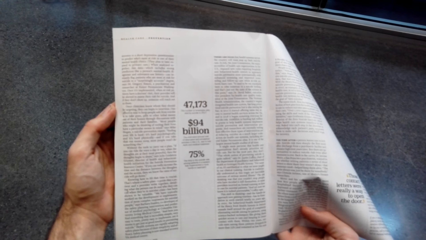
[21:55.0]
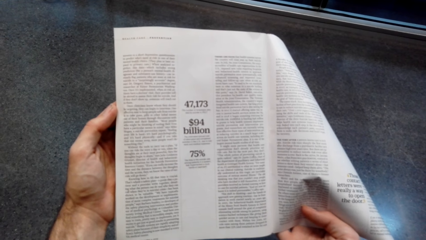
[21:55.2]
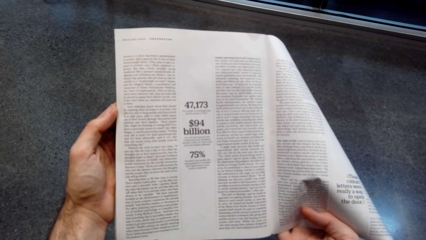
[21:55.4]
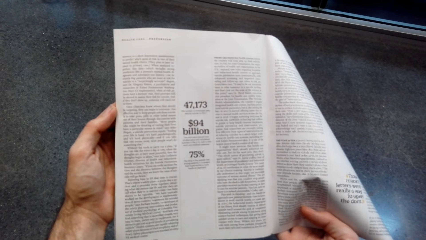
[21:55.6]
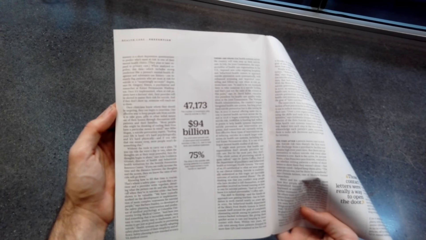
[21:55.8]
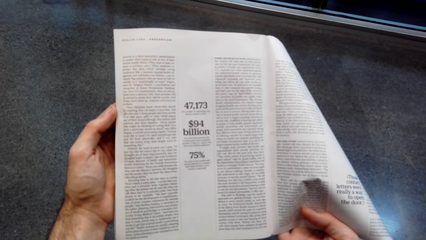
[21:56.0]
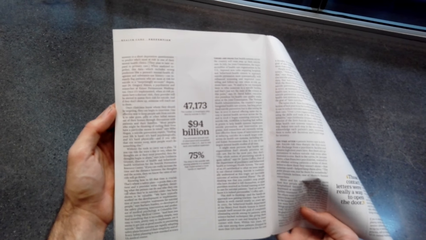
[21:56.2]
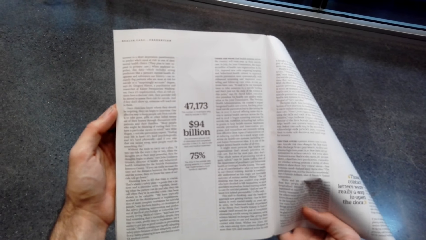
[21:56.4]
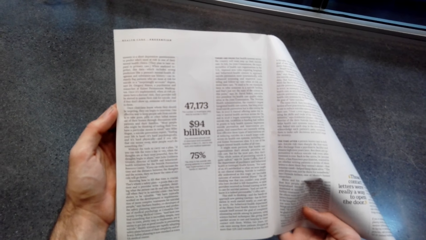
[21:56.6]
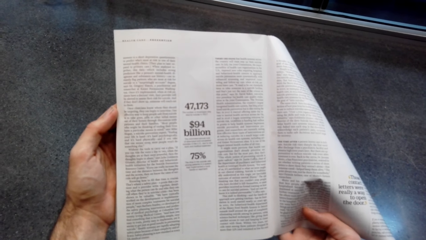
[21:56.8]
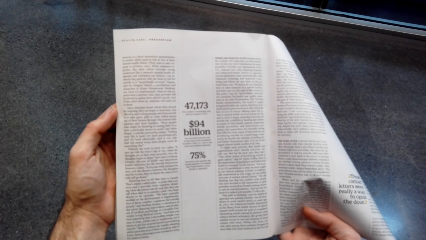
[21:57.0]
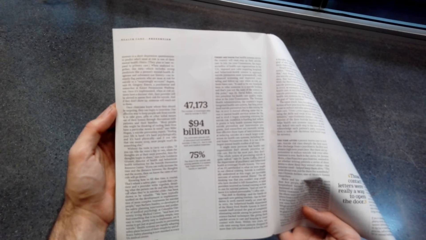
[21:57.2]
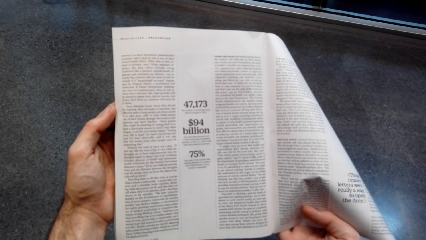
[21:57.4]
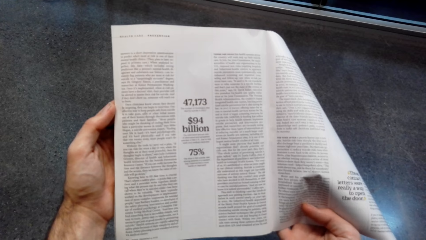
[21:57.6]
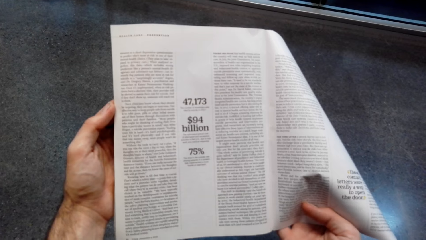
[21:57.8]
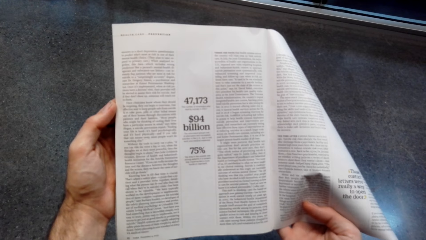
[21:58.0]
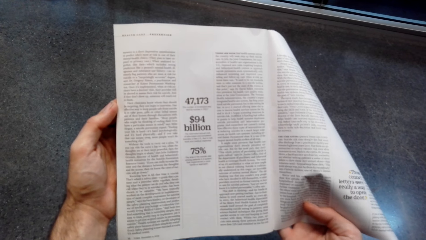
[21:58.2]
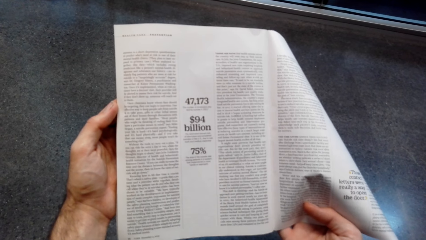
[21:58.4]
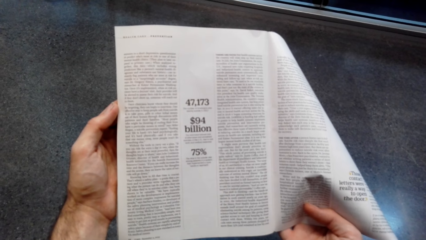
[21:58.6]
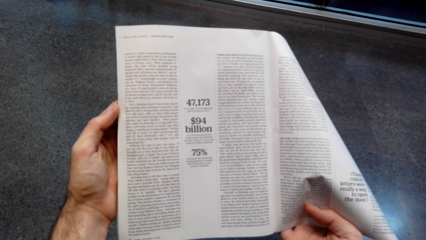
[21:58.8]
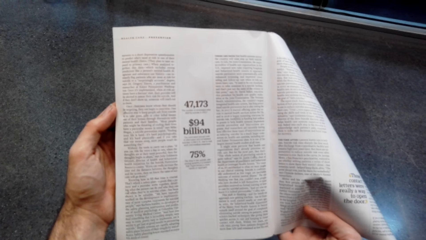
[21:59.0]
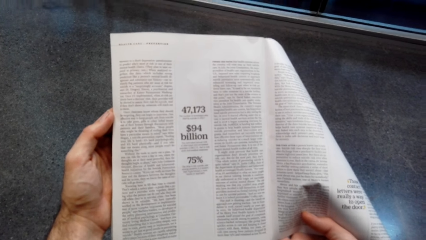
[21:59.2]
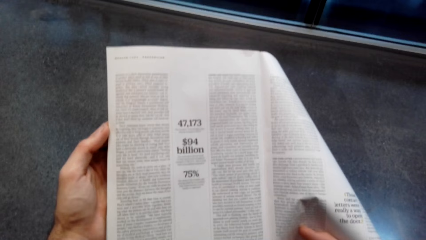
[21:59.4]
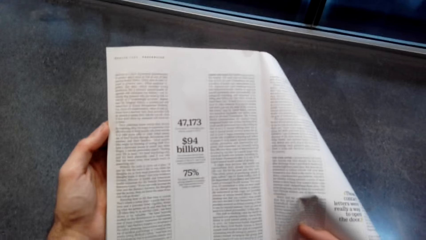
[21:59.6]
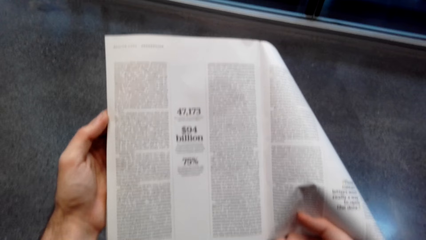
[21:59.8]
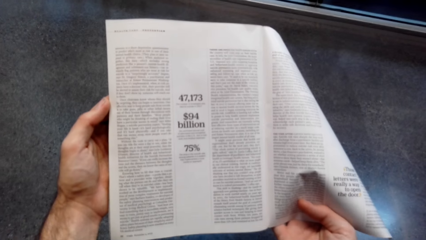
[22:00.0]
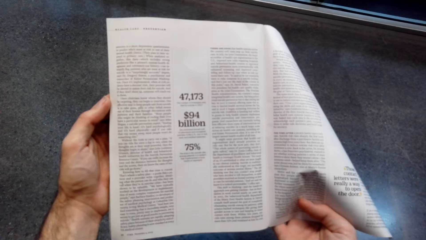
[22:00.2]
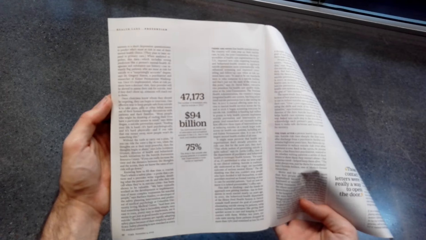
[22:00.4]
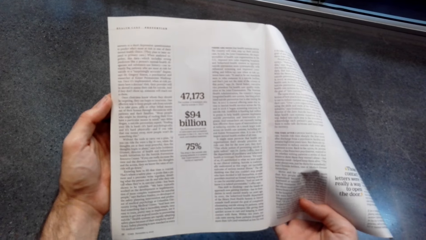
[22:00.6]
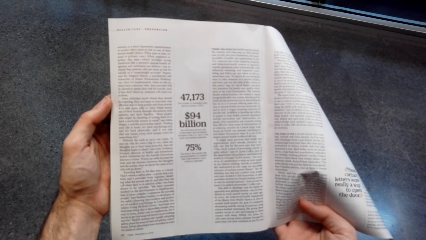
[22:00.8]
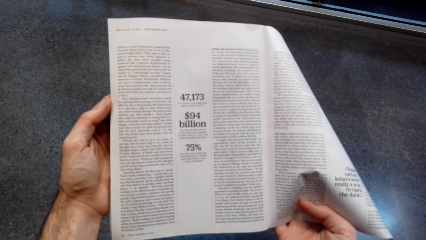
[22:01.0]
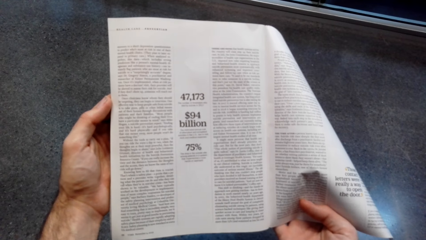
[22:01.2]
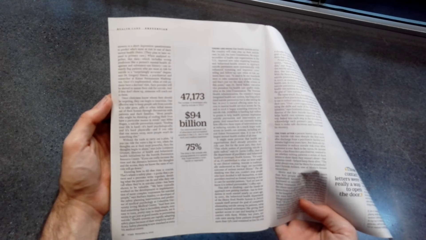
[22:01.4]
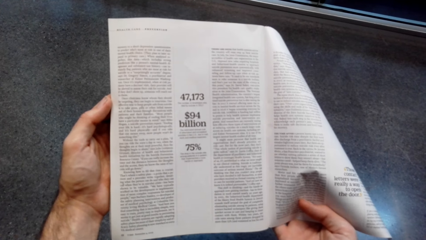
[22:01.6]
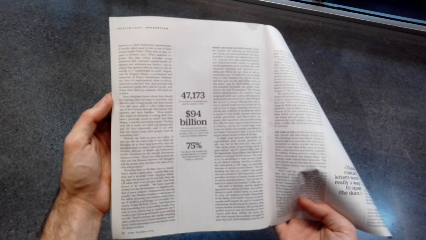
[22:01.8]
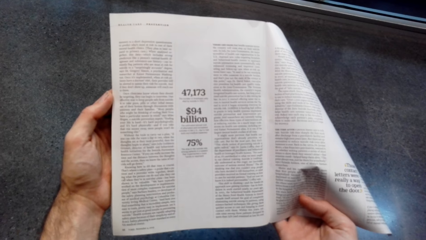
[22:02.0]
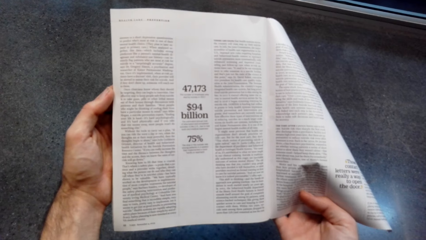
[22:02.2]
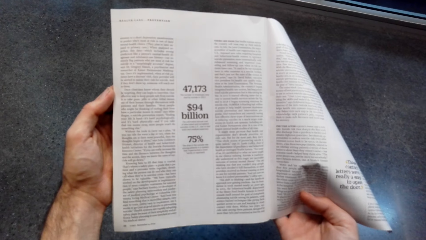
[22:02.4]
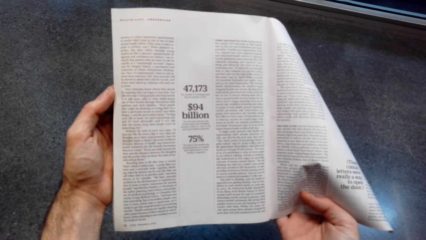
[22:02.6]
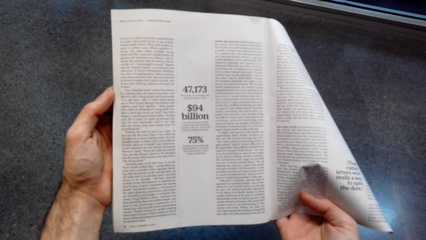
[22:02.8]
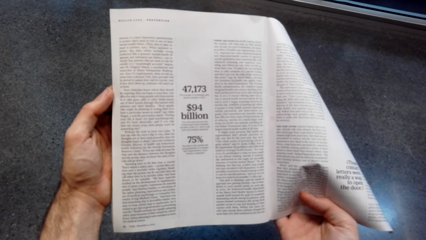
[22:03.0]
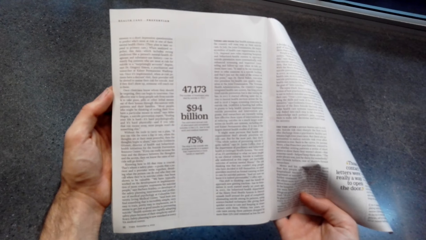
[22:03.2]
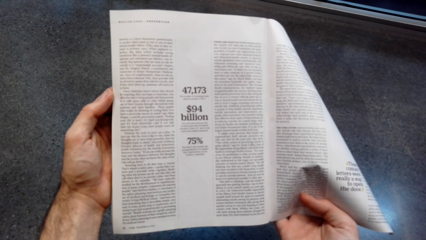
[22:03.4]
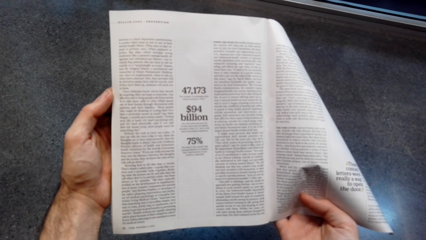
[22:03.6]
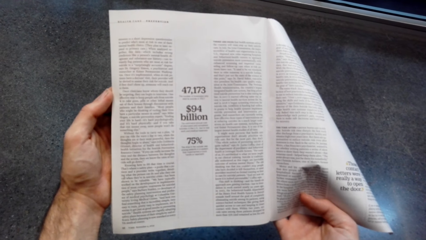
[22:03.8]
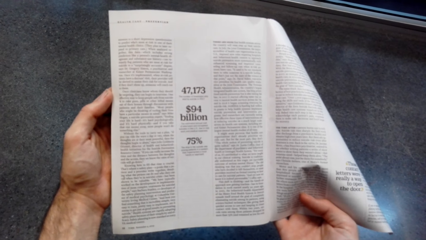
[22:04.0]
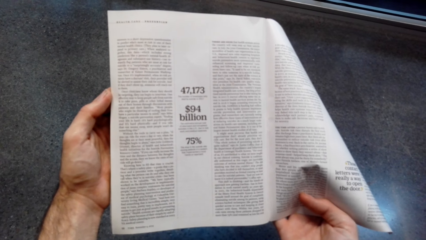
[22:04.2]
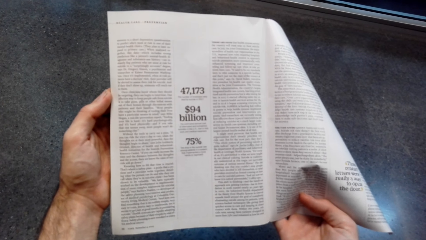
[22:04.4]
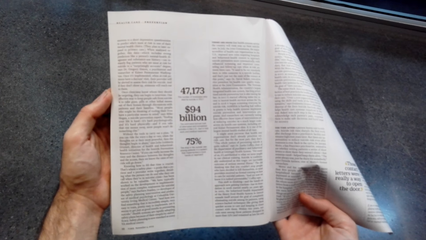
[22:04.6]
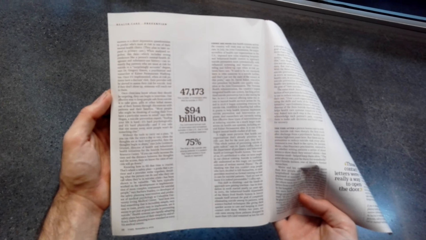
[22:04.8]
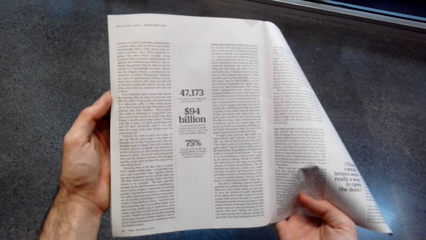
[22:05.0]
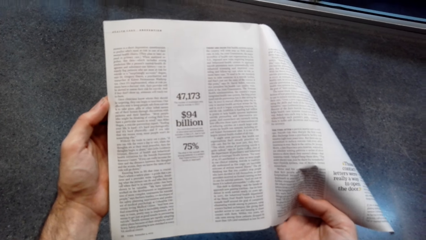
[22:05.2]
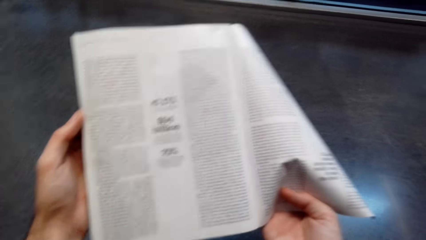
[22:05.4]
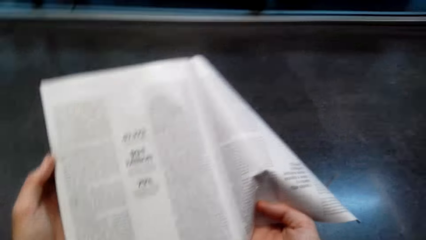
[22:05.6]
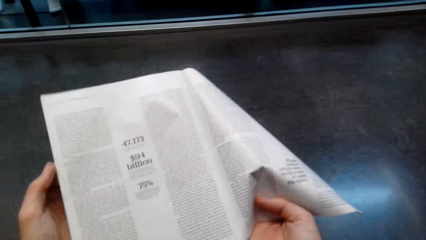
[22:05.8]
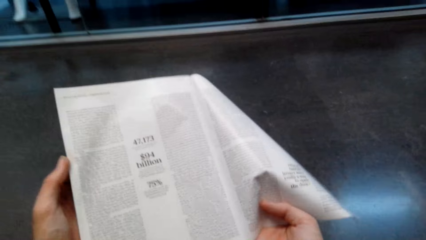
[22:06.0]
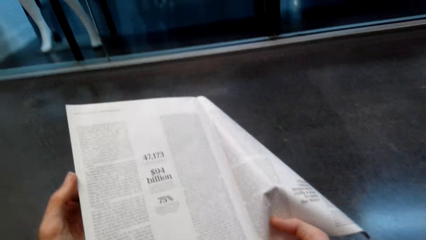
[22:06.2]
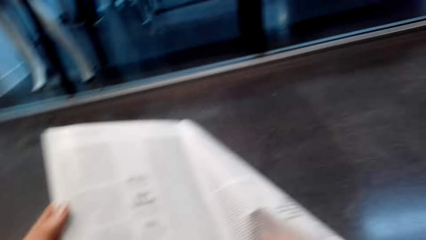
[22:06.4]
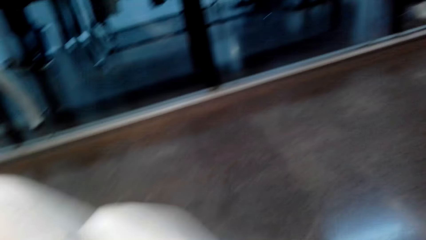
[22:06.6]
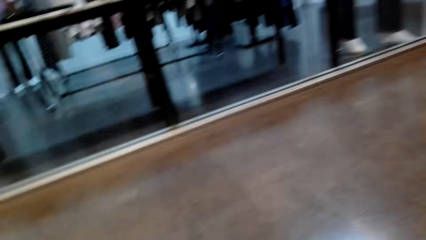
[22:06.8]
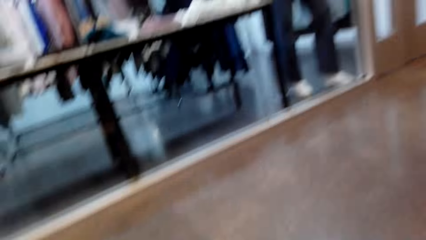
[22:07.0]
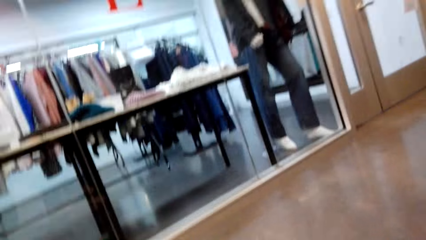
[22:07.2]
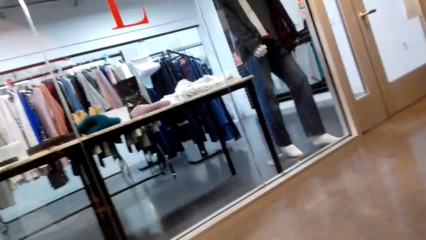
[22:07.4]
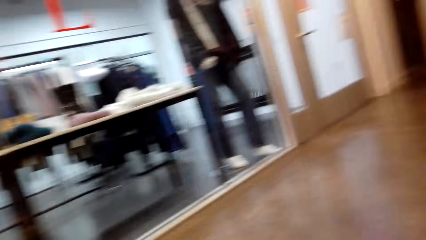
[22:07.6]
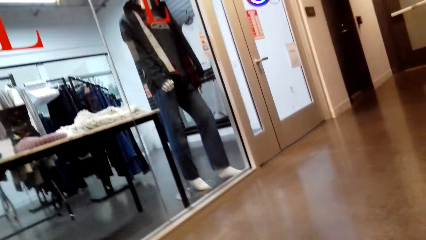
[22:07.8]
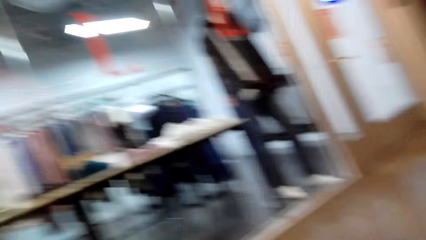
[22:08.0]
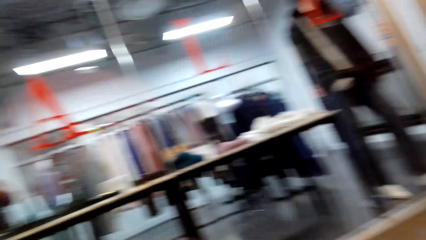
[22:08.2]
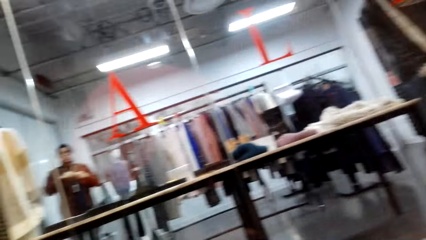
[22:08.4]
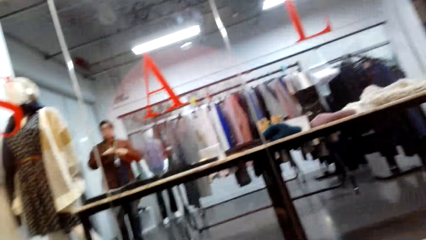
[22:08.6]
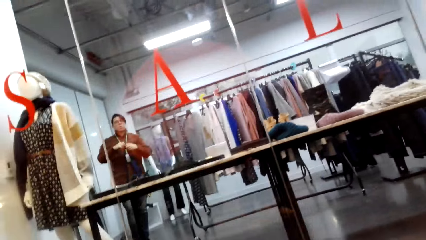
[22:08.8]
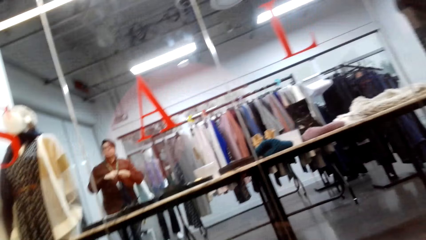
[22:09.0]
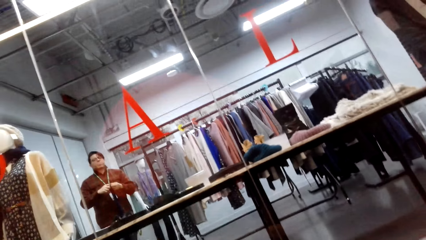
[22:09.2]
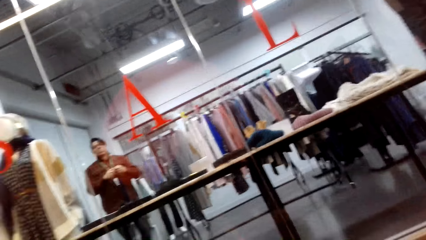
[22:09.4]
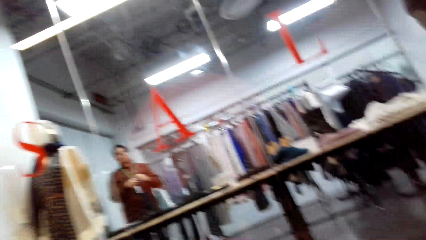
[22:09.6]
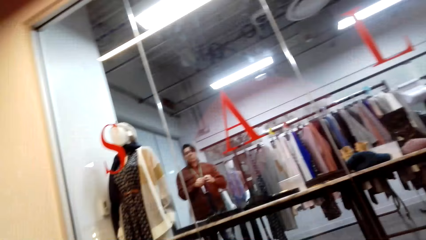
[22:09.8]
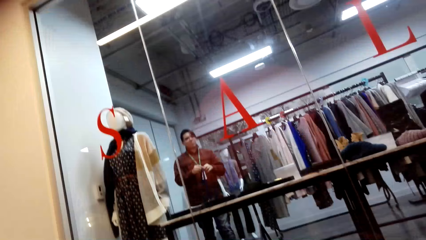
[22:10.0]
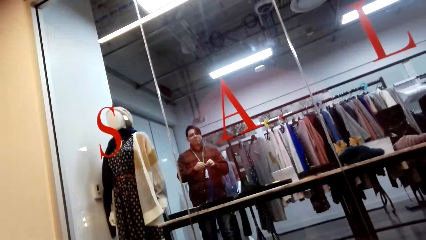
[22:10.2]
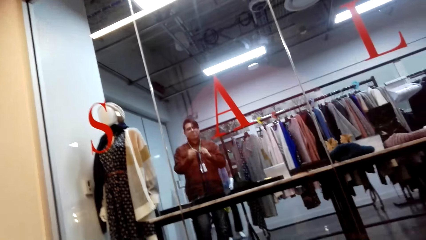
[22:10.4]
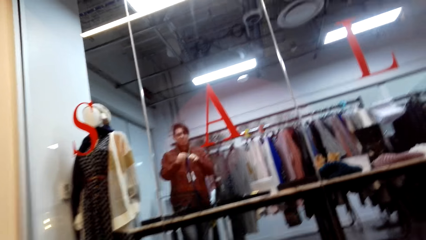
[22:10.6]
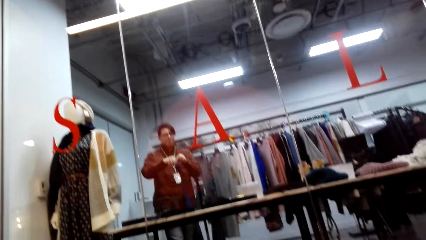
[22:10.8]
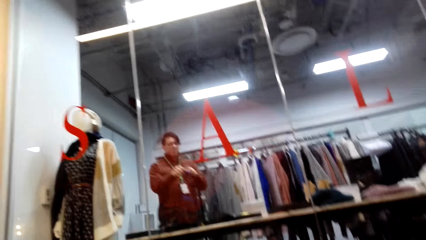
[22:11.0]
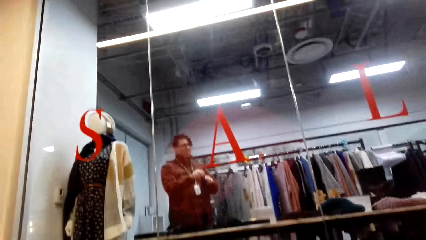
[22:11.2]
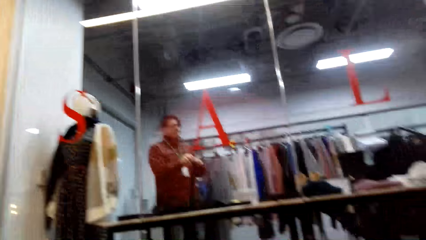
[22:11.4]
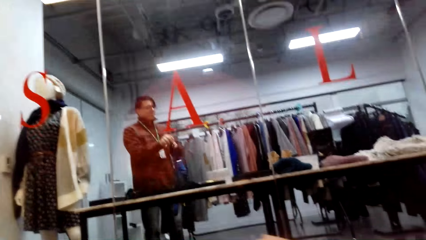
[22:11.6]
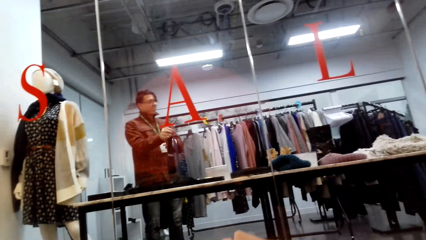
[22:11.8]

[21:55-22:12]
The camera wearer looks around.
